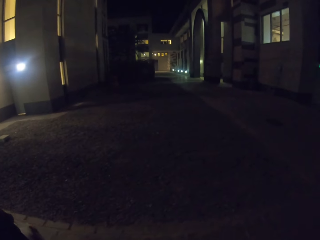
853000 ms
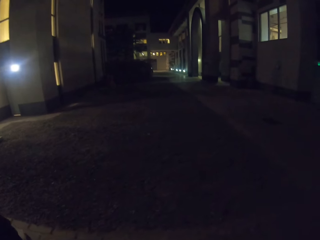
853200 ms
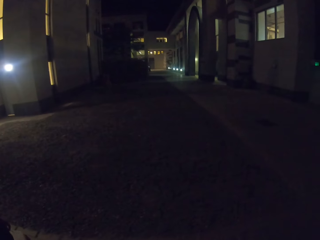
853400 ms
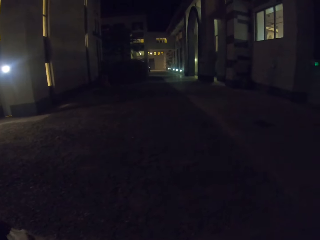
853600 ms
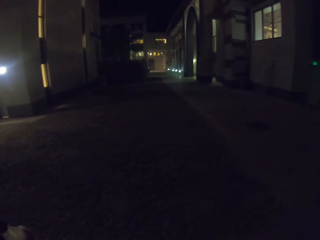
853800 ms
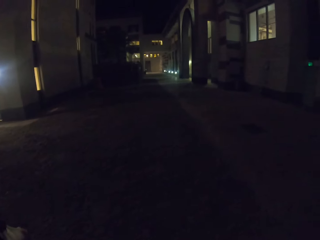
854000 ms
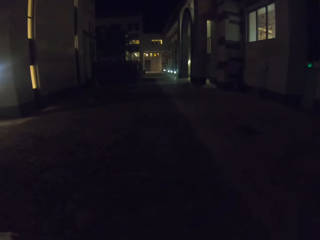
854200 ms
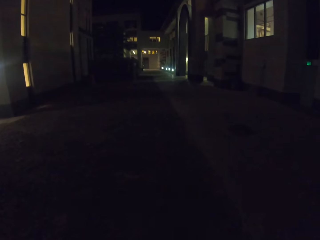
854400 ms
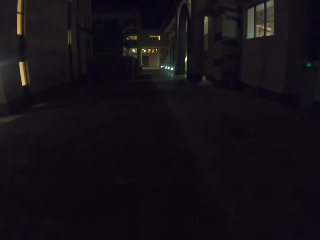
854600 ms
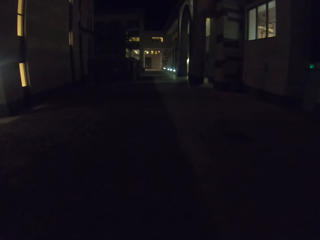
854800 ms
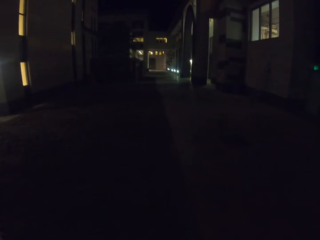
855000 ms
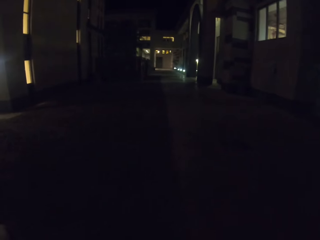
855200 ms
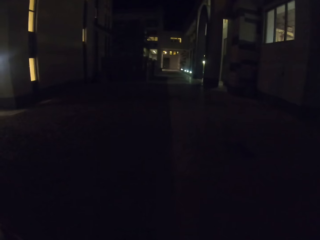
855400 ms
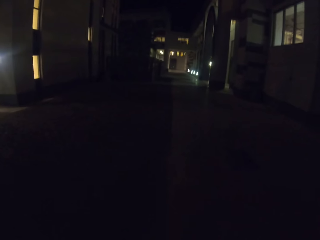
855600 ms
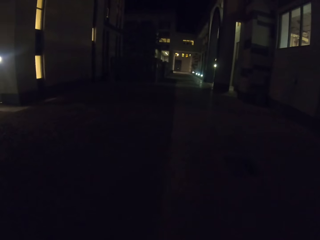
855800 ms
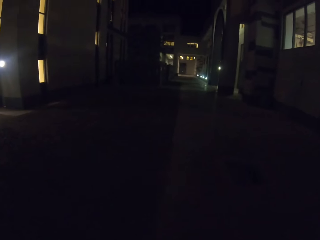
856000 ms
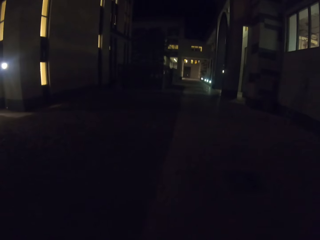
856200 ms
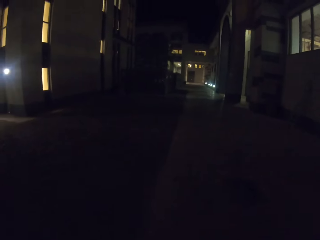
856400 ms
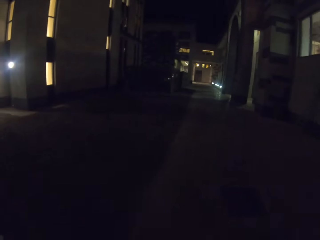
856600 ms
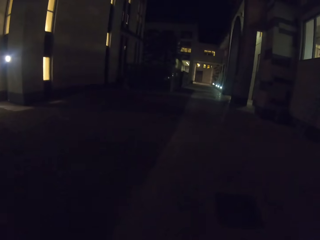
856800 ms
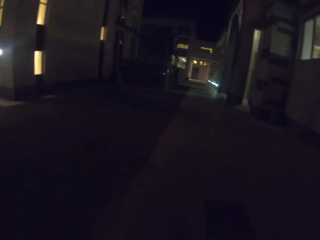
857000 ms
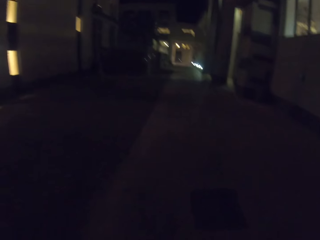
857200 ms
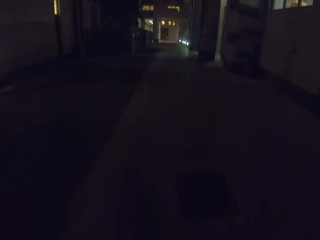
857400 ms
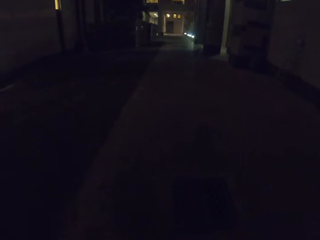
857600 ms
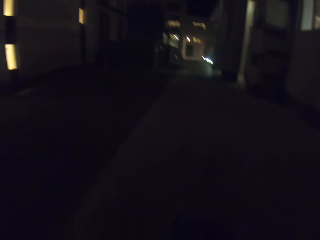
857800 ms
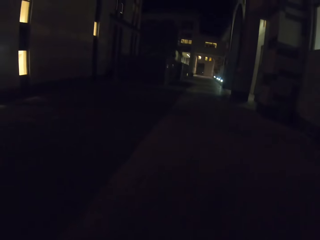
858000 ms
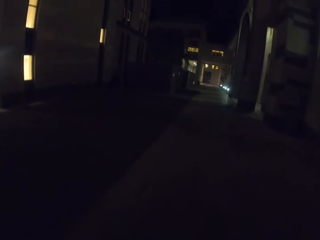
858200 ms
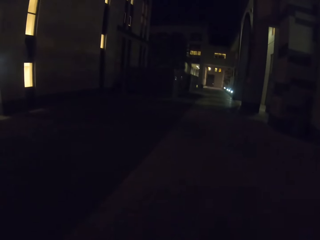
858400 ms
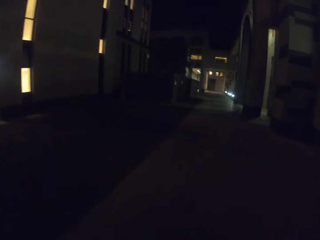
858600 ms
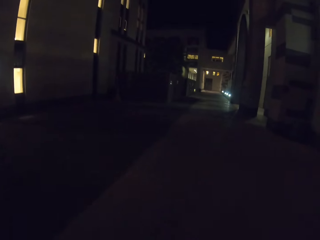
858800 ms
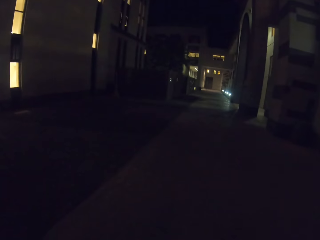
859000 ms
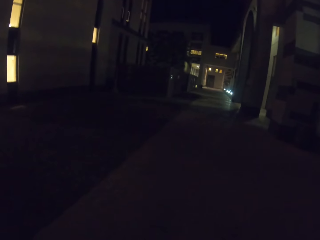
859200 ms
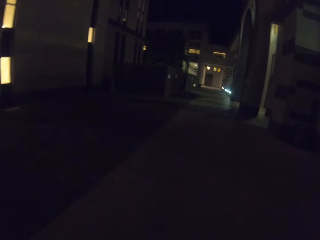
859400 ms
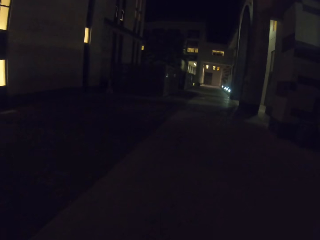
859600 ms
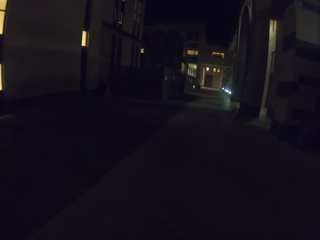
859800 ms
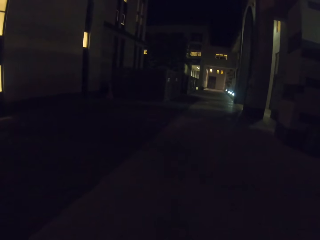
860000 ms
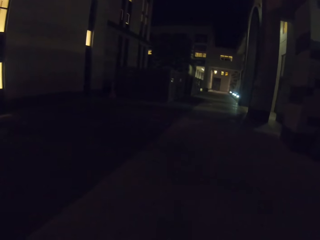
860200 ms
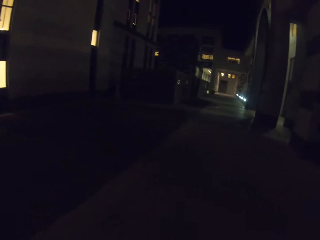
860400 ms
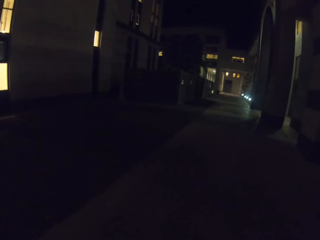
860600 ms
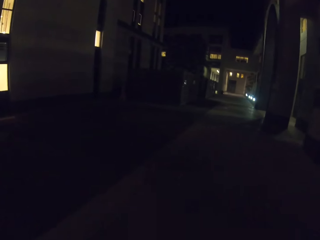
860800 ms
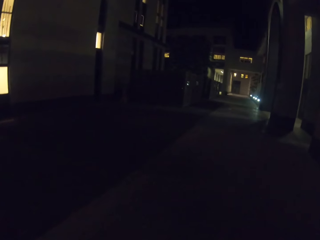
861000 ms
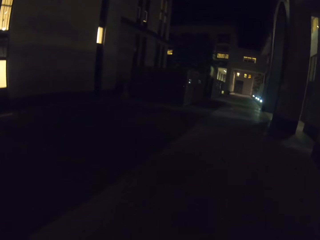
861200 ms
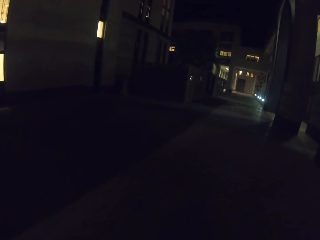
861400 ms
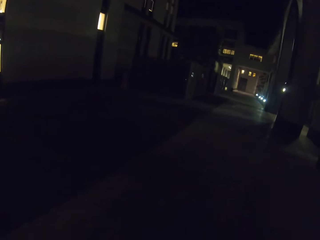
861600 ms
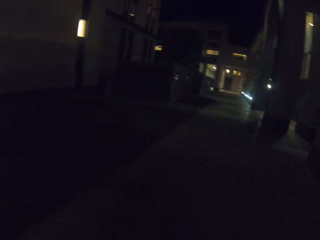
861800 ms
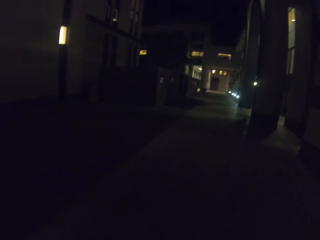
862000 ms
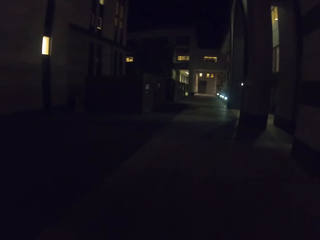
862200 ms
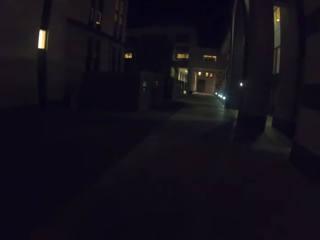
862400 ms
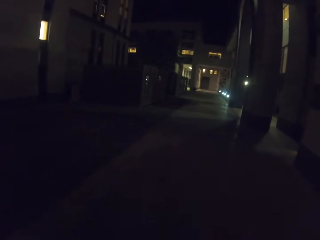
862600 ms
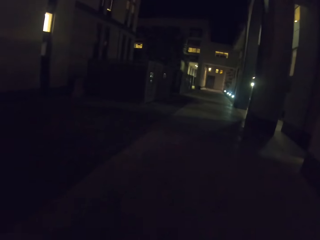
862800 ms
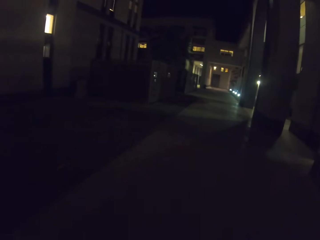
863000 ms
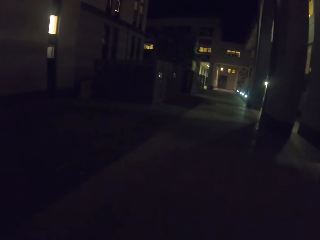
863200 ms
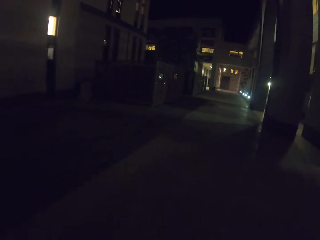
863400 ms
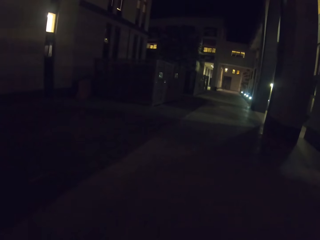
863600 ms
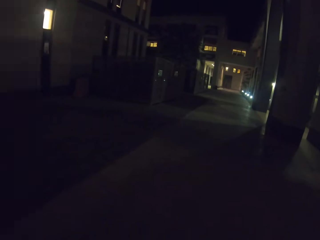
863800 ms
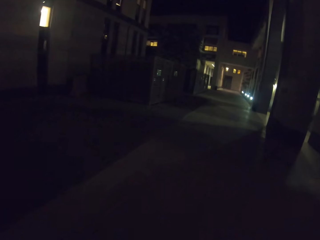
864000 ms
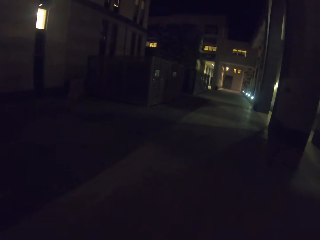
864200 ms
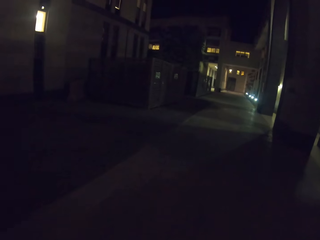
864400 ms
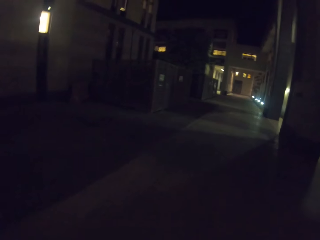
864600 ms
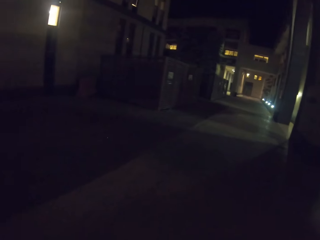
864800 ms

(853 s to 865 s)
The camera wearer walks around.

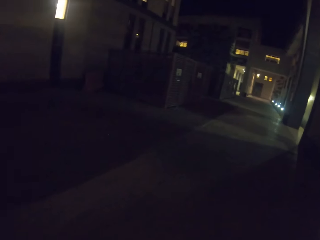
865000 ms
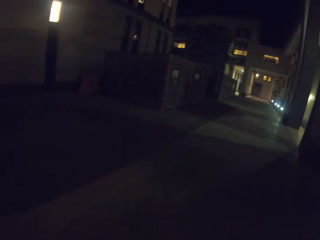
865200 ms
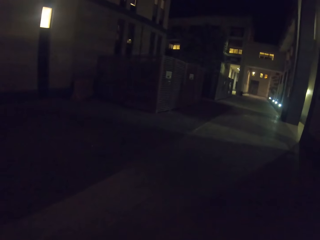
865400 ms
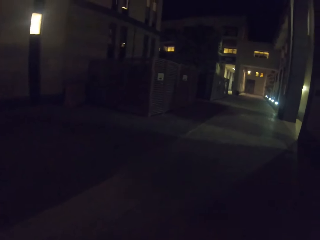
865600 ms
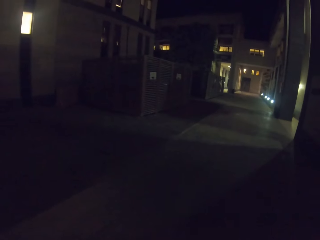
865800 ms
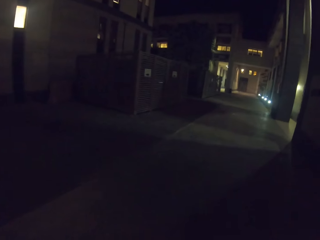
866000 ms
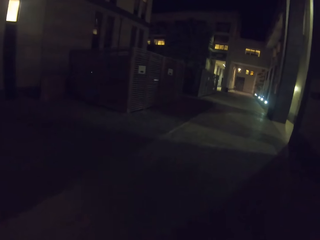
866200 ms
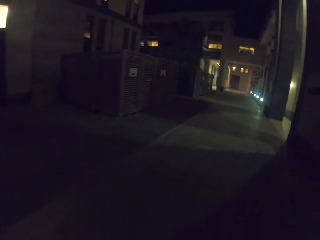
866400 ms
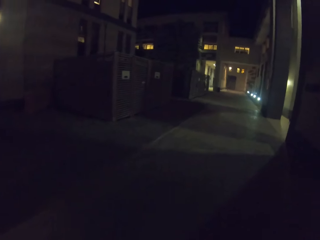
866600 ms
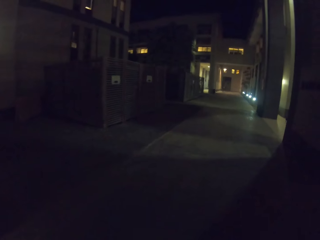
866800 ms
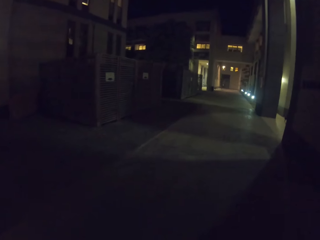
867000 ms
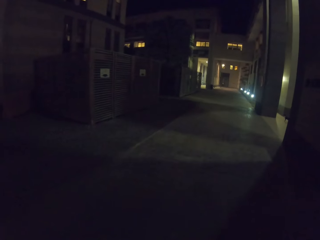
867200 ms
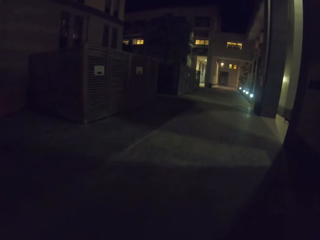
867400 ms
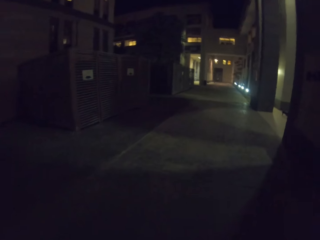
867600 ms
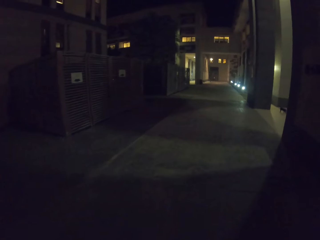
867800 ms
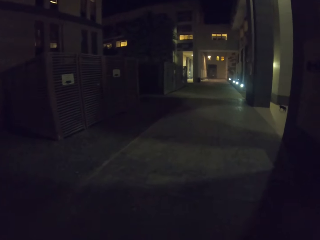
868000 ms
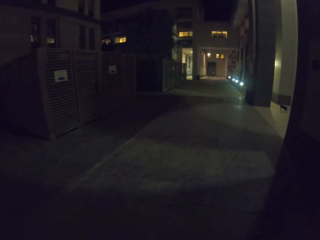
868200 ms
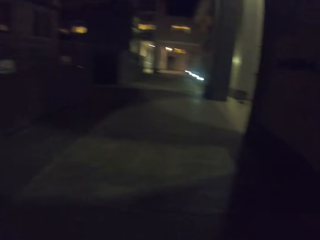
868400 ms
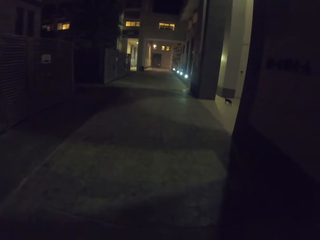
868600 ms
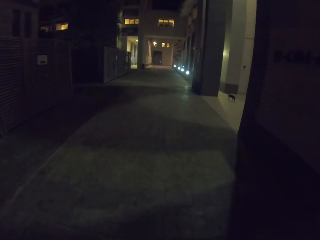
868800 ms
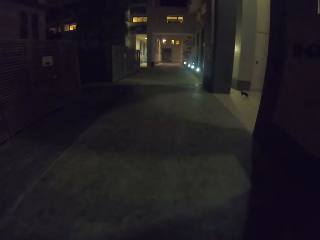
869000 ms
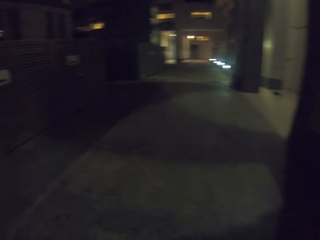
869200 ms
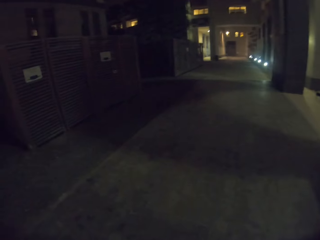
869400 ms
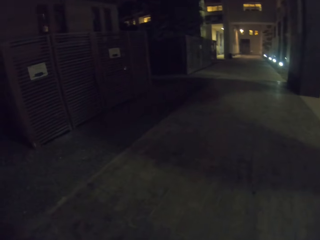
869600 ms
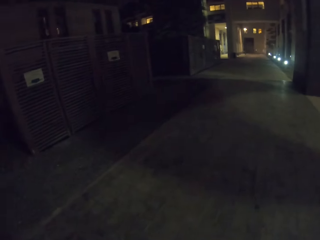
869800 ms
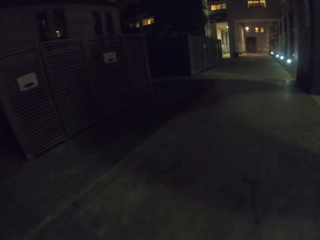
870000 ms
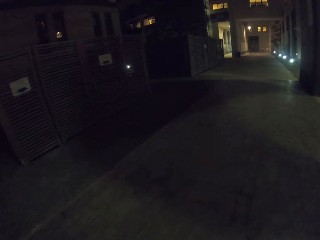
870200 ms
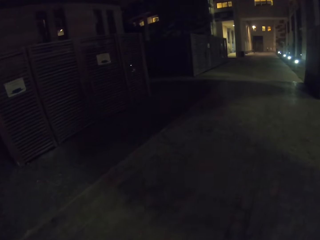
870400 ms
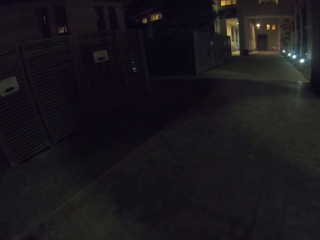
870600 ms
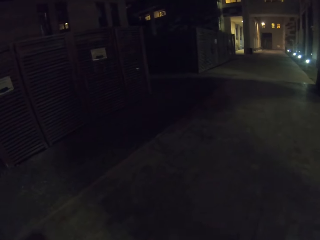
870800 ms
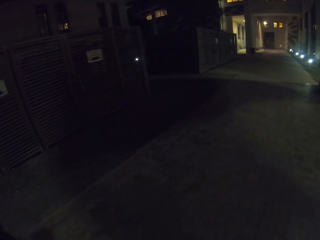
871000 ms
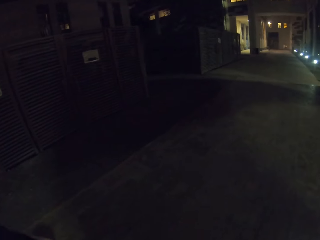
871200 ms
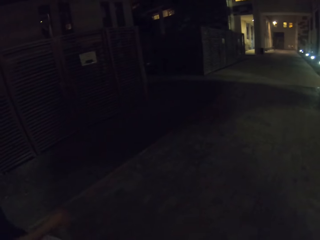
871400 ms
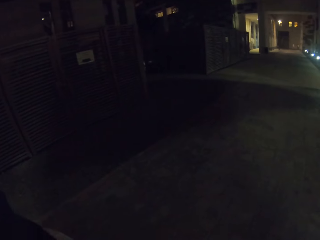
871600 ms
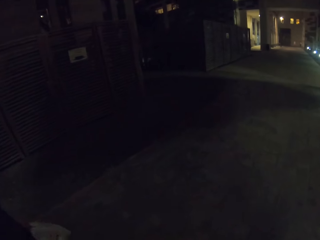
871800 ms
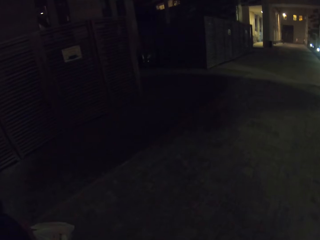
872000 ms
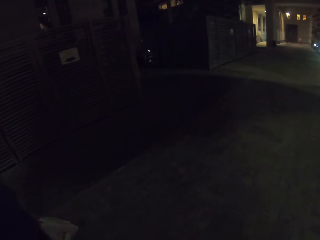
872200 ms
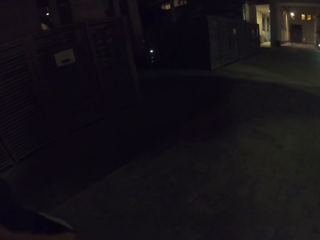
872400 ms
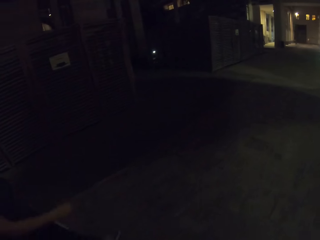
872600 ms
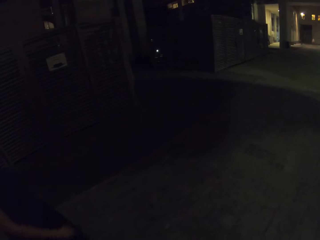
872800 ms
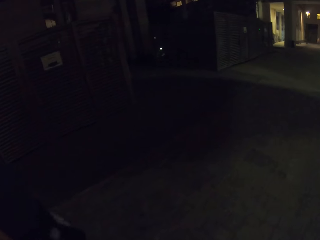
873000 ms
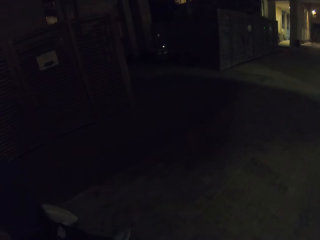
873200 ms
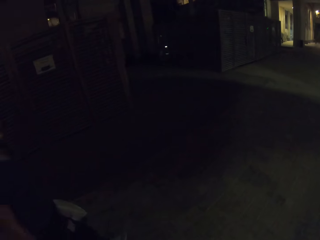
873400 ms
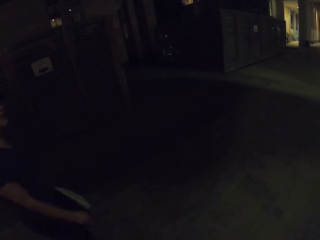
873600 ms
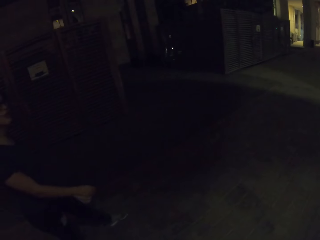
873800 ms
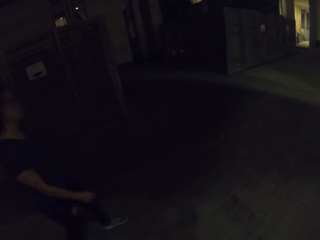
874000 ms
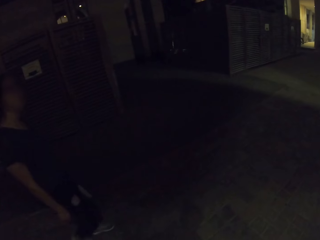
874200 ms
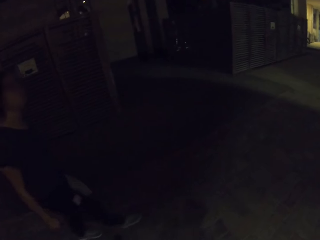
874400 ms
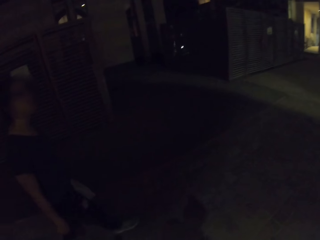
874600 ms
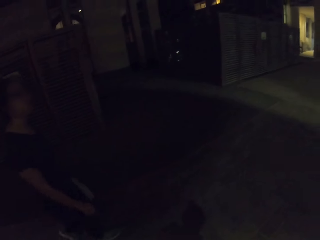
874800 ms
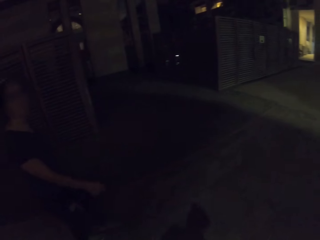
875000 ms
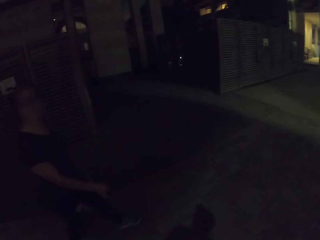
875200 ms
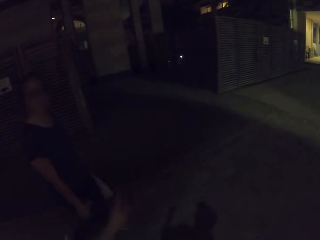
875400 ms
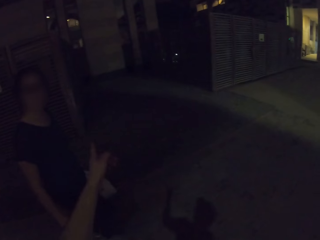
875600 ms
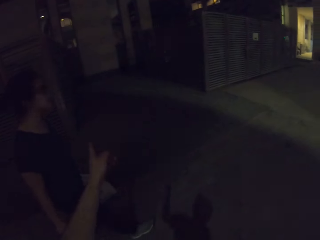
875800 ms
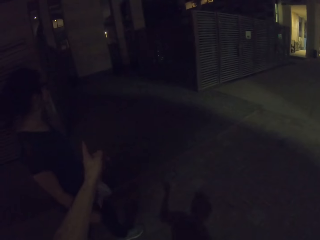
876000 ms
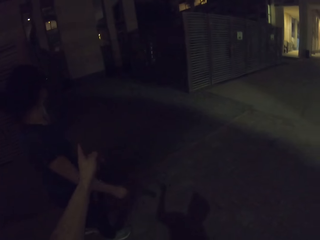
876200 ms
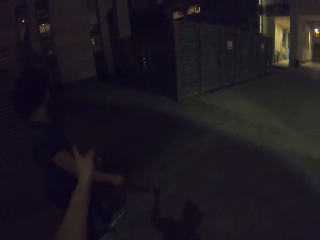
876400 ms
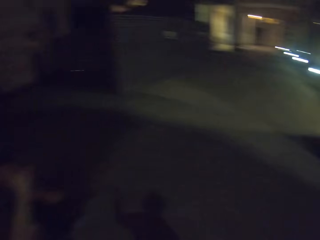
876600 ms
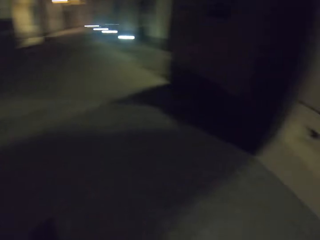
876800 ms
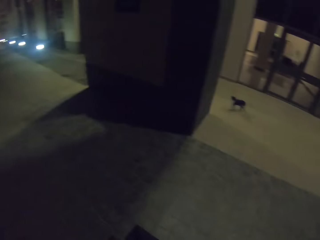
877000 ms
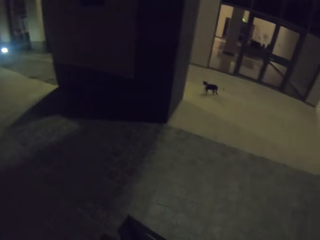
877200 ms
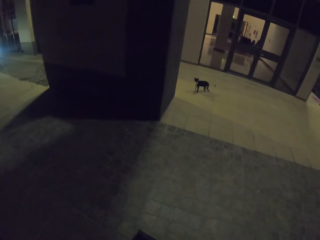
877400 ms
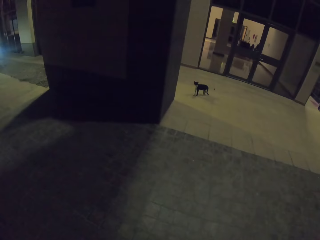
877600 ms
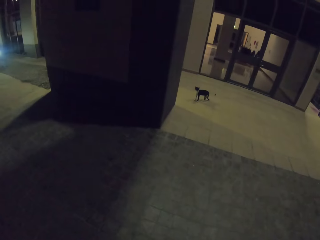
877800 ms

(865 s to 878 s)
The camera wearer looks around. A woman looks around. The camera wearer lifts the left hand. They gesture out and turn around.
